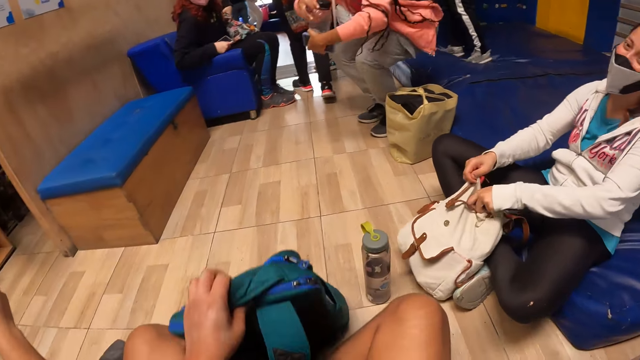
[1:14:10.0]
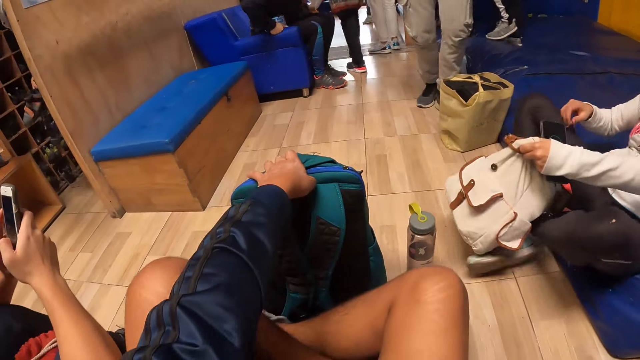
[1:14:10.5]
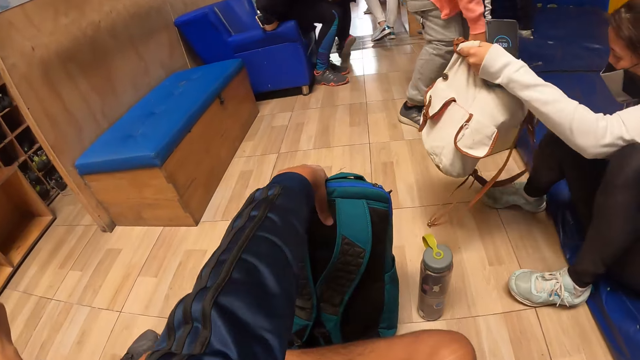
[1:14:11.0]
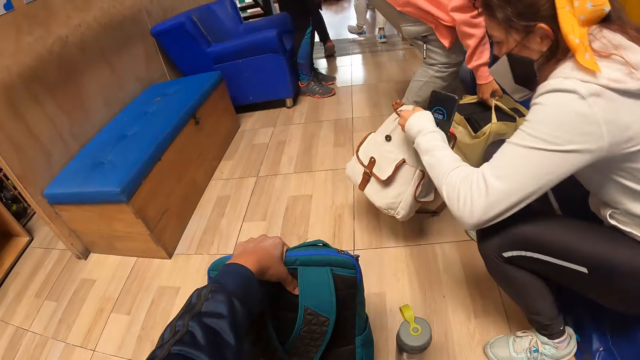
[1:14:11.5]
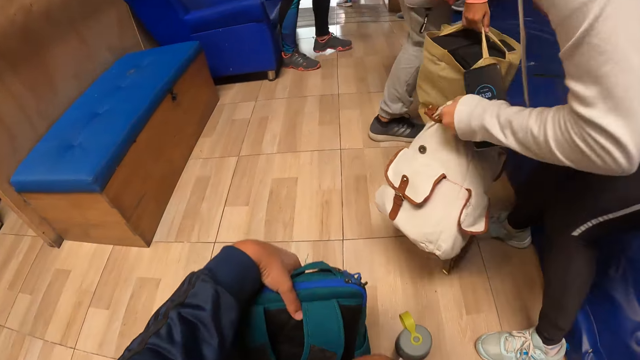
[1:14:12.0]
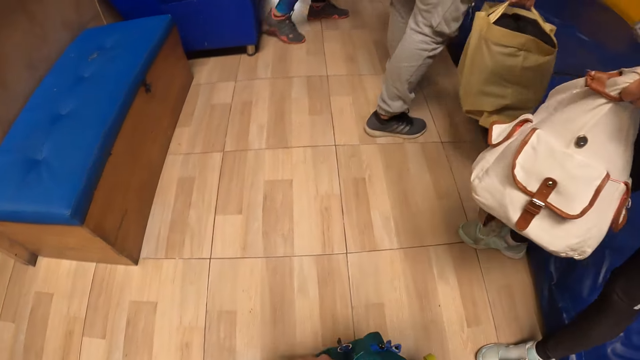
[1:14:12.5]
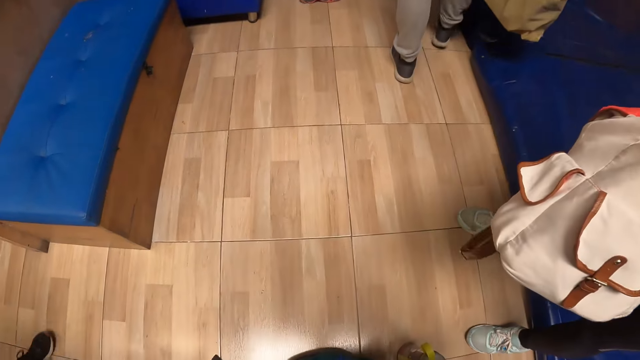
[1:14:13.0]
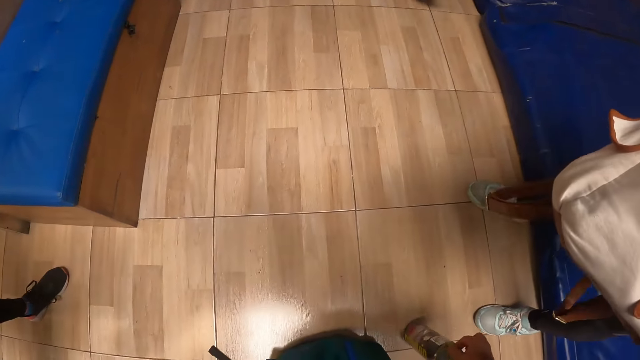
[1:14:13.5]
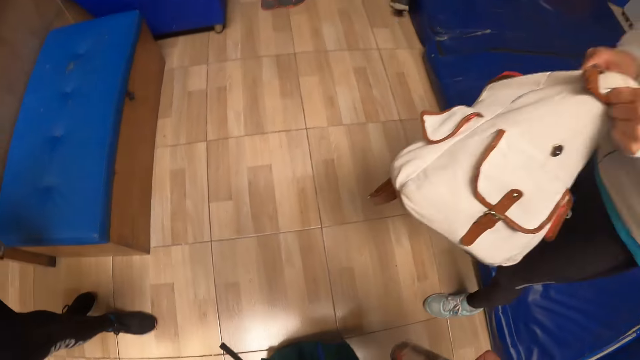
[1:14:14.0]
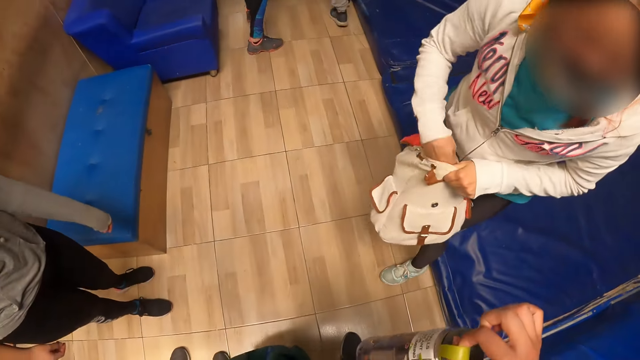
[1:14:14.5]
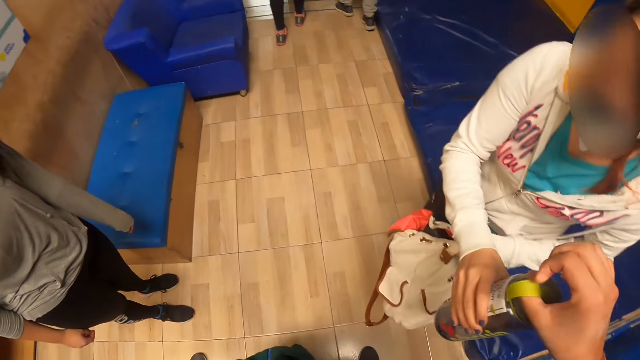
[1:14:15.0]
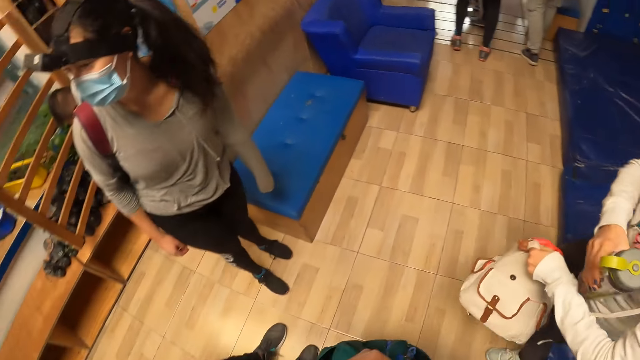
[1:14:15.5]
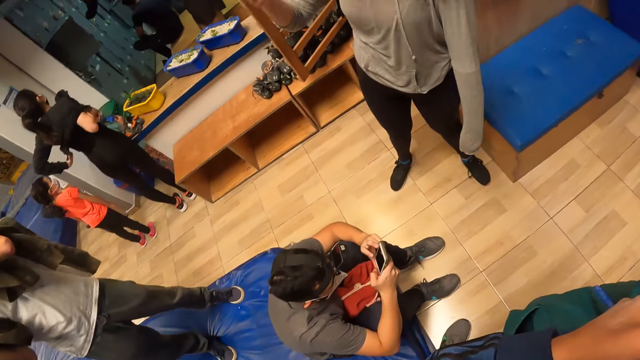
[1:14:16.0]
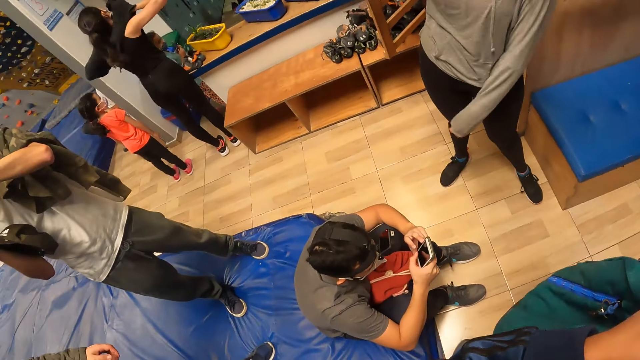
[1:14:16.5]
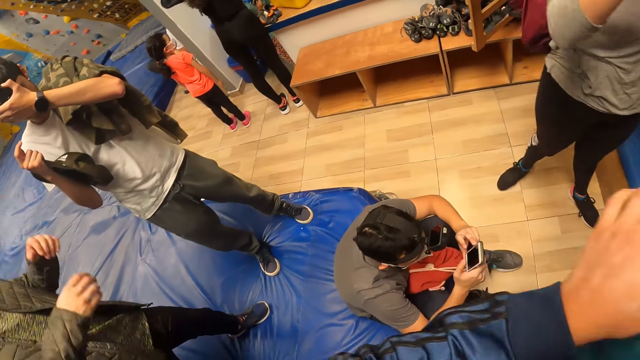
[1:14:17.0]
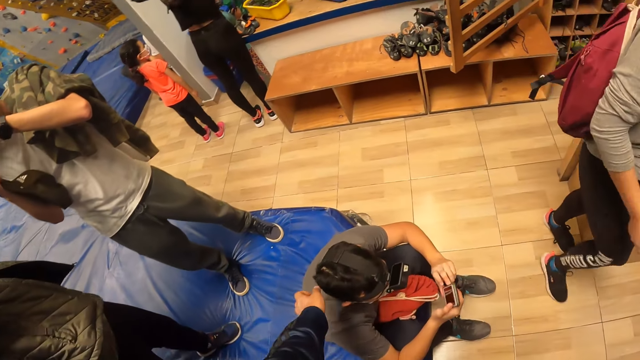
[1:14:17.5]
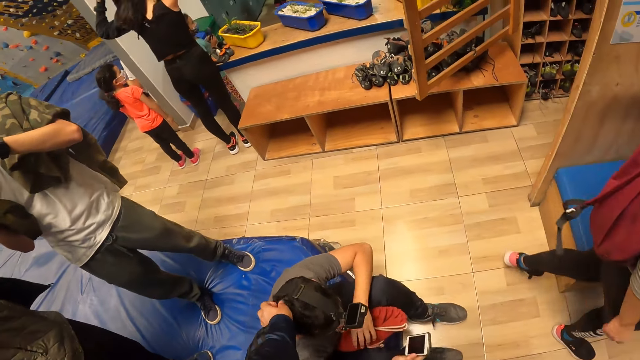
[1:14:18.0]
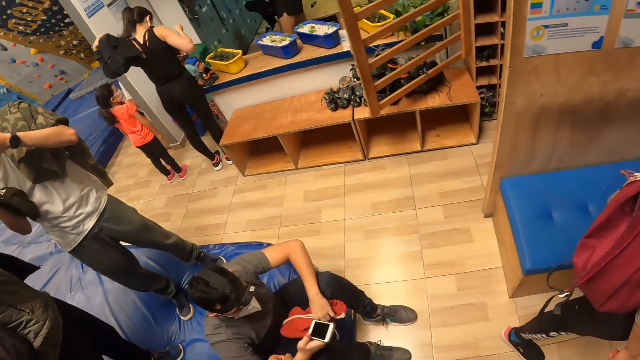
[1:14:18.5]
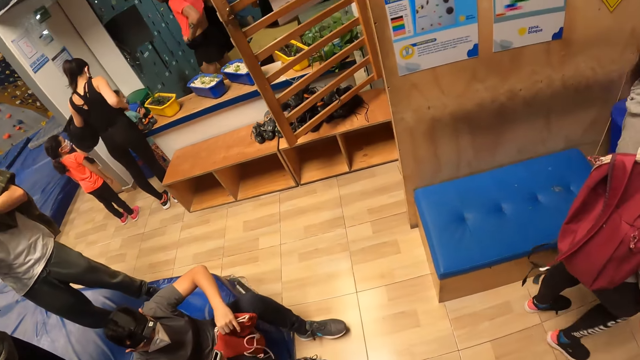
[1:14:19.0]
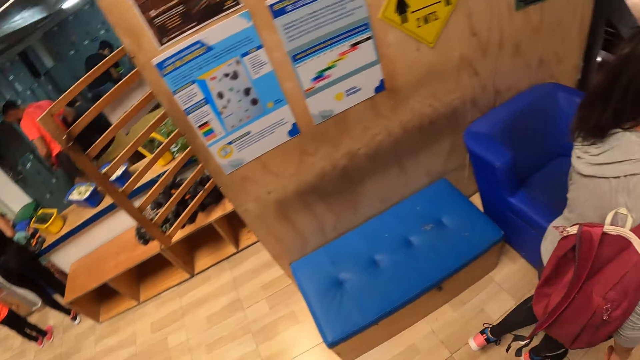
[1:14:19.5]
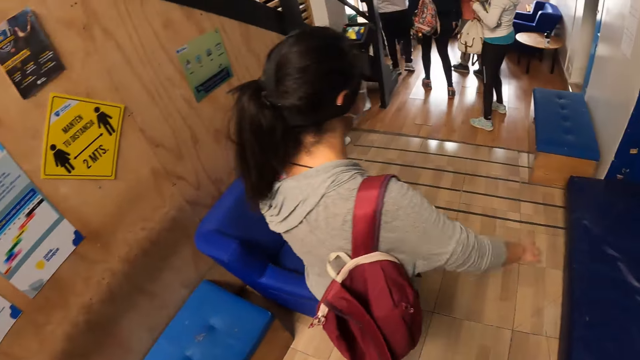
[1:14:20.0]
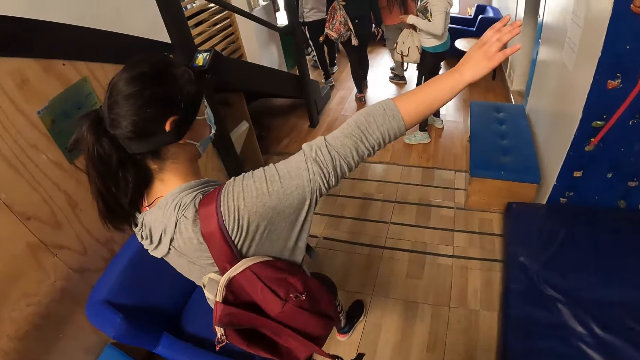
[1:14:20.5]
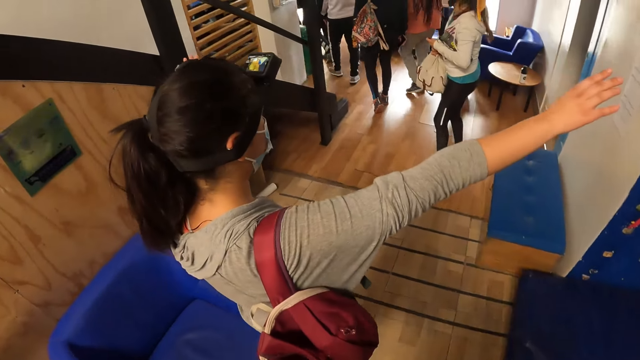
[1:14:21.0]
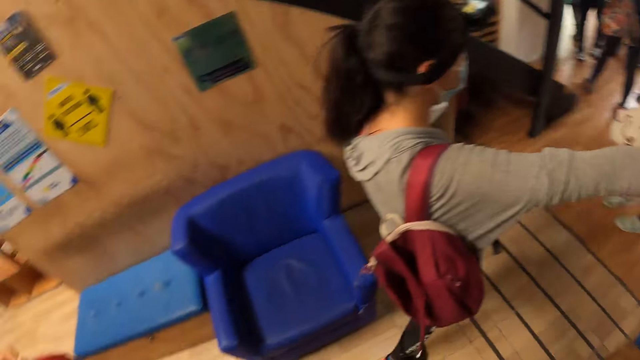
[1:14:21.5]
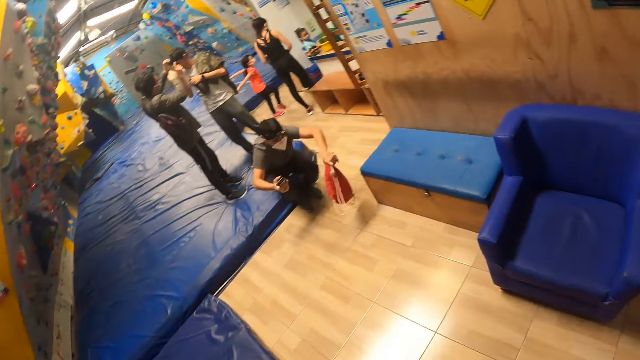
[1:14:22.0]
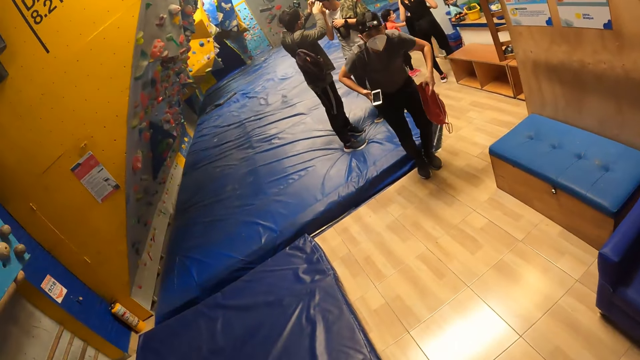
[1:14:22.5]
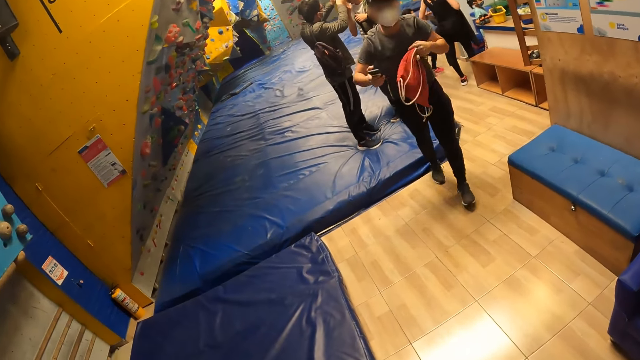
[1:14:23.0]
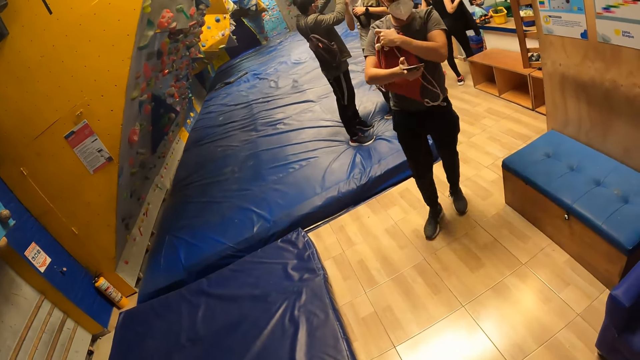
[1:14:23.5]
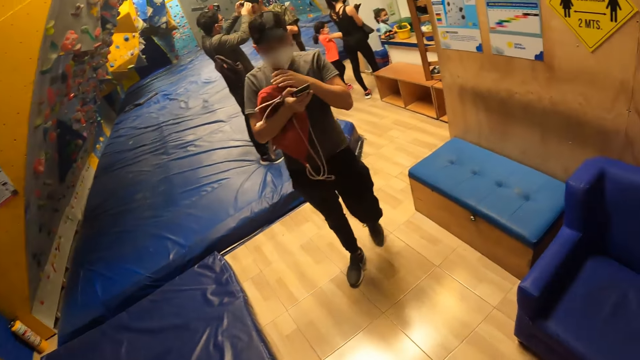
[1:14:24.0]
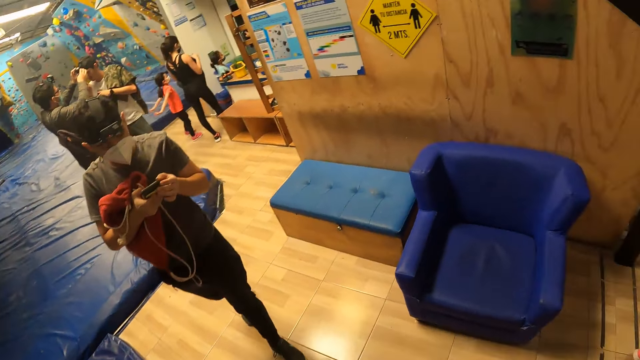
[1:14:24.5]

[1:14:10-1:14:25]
The camera wearer lifts the bag. She holds the bag on the floor with her left hand. A woman picks the bag from the floor with both hands. The woman stands. The camera wearer stands. Another woman picks the bag from the floor with her right hand. The camera wearer picks a bottle from the floor with her right hand. She picks the bag from the floor with her left hand. The first woman removes the hand in the bag. The camera wearer gives the first woman the bottle with her right hand. The first woman puts the bottle in the hand. A third woman removes a hoodie with both hands. A man holds a camera on his forehead with his left hand. The camera wearer touches a person's head. She walks in the room and turns around. Another man holds a bag with his left hand. A third man adjusts the camera on the first man's forehead with both hands.

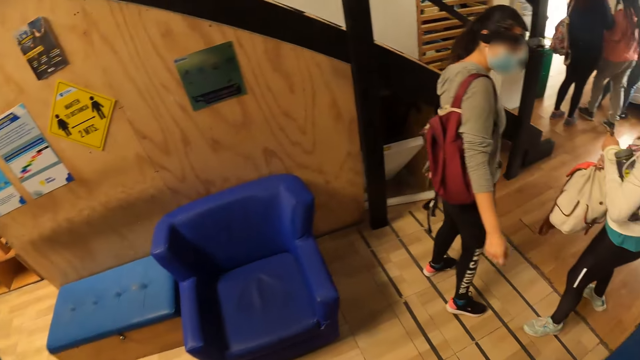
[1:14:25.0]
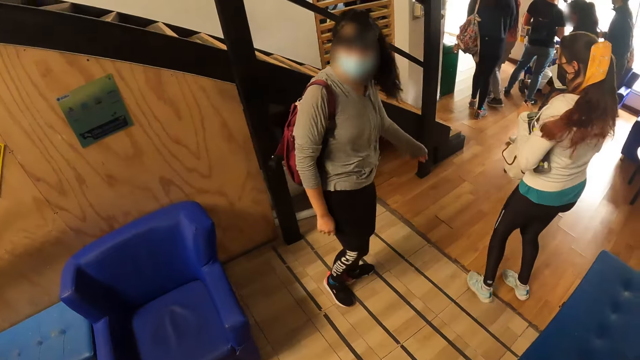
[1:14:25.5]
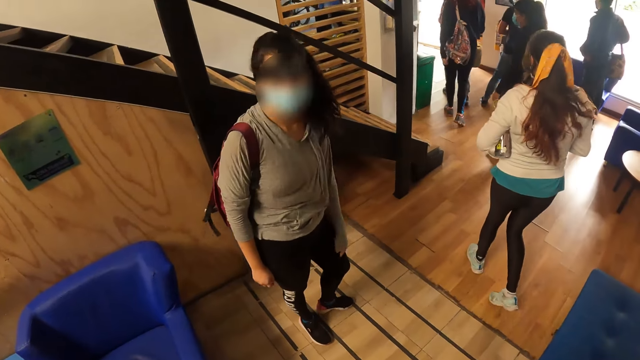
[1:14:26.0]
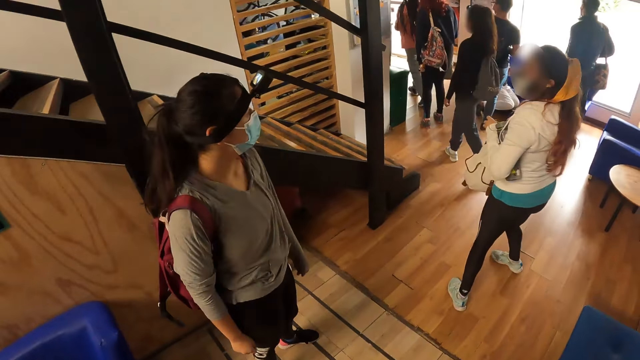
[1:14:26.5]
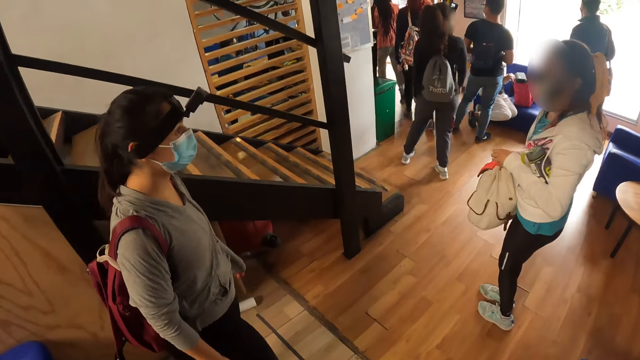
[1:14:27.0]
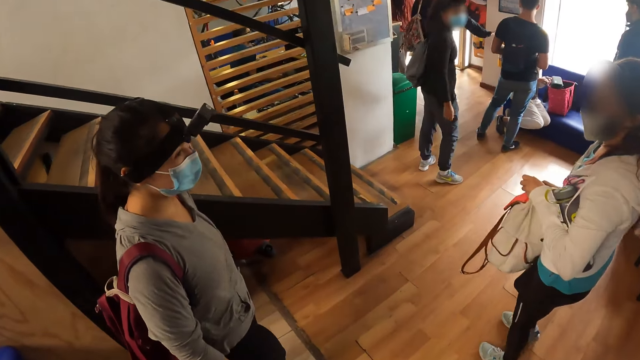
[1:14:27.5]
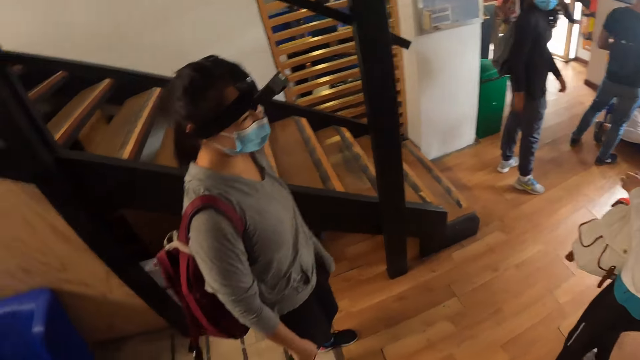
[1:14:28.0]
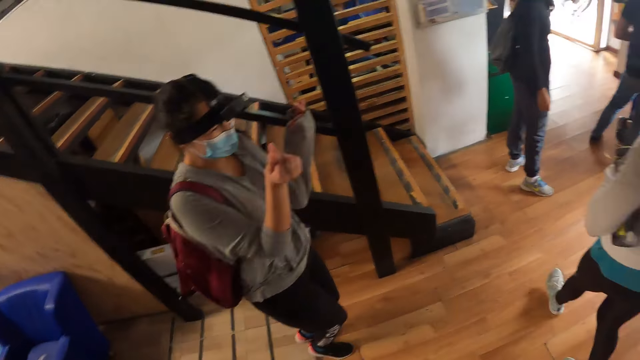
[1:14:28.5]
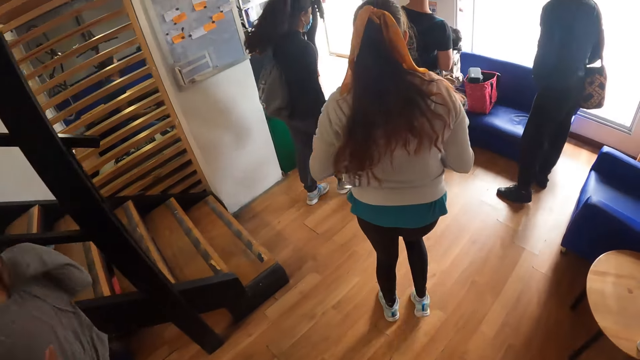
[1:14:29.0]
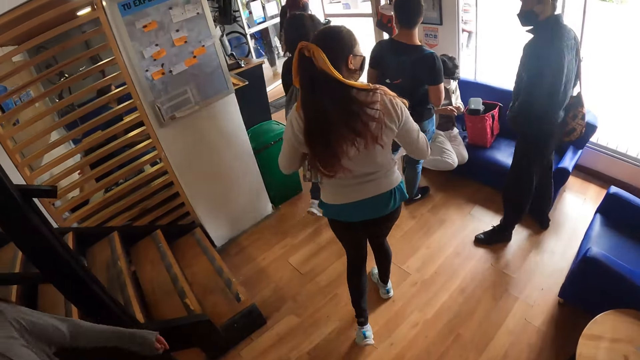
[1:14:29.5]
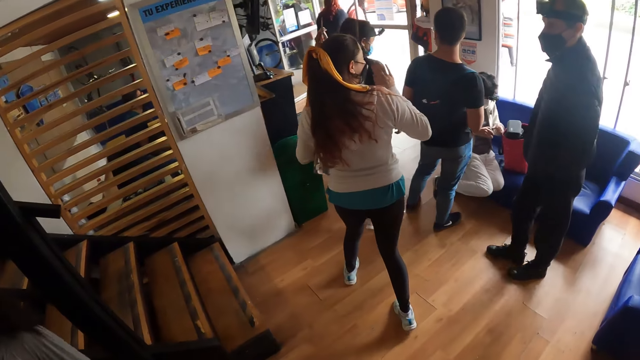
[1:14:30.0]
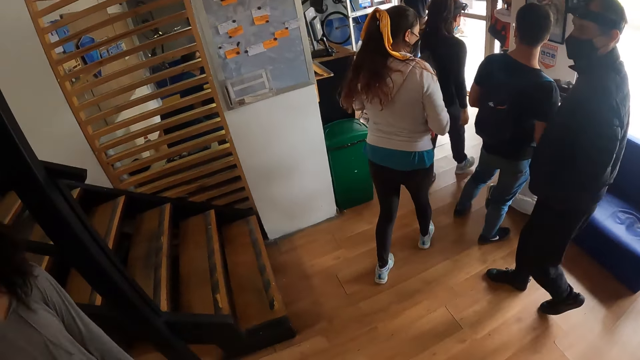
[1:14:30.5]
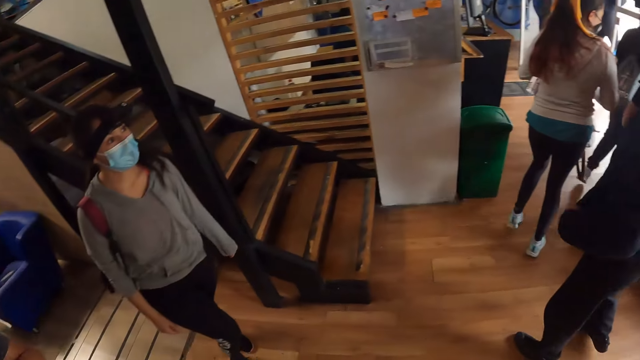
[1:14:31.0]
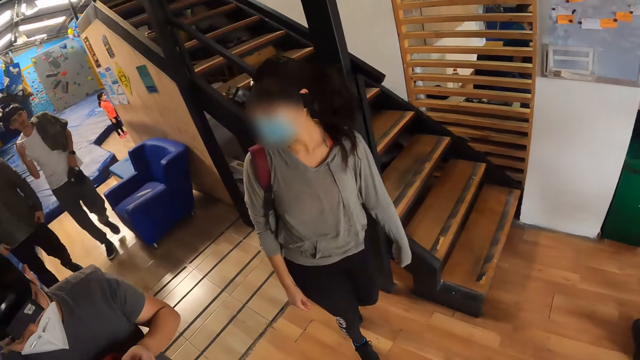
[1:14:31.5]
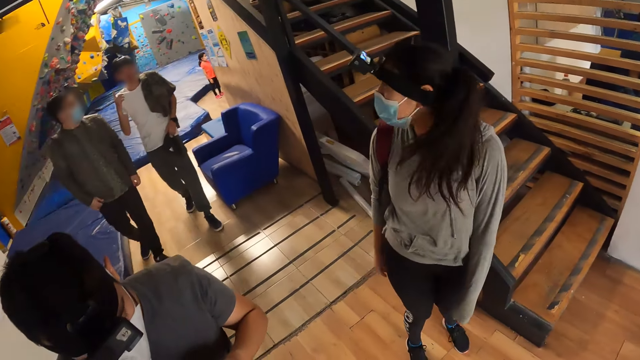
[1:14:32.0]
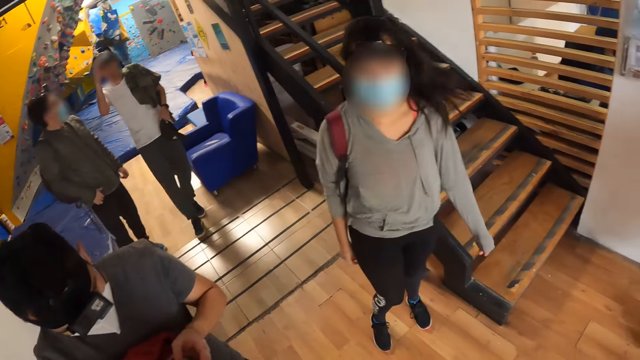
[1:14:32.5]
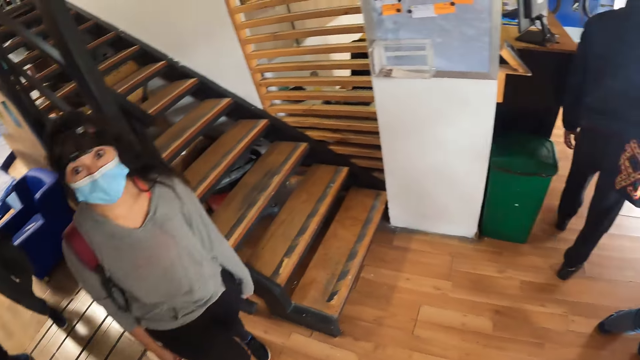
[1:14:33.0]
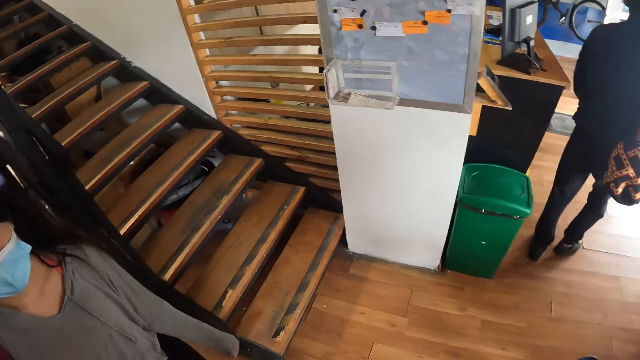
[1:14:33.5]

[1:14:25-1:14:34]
A person walks in the room. The camera wearer walks in the room. The person waves the hand. The camera wearer looks around.
